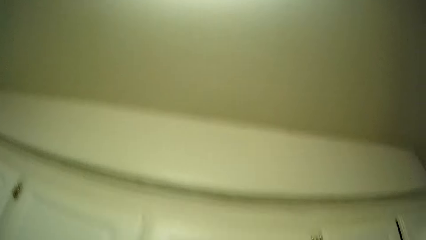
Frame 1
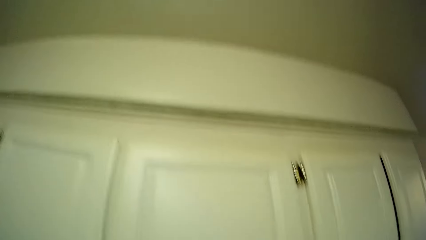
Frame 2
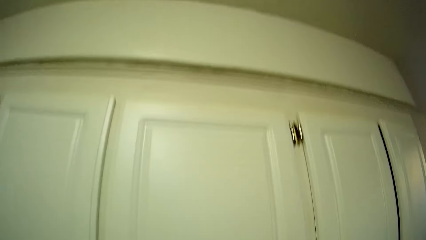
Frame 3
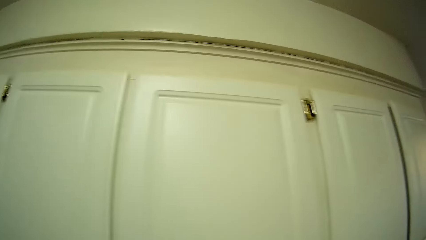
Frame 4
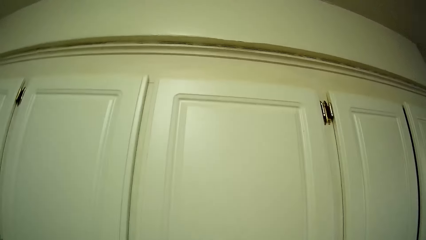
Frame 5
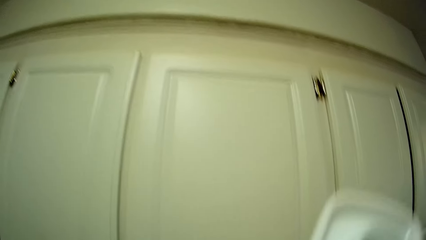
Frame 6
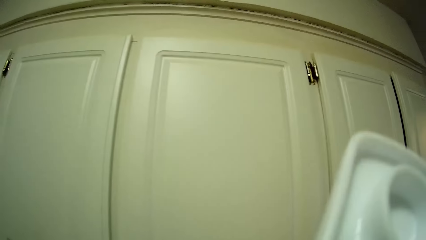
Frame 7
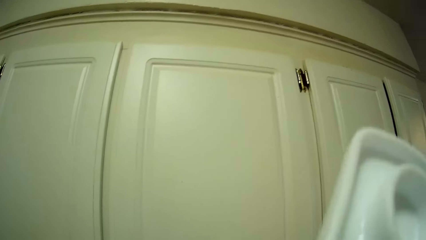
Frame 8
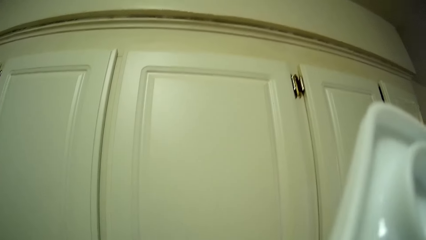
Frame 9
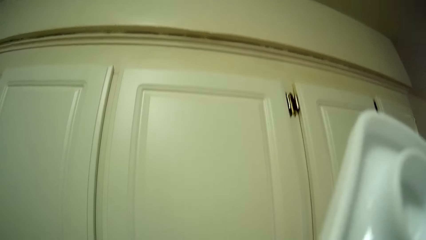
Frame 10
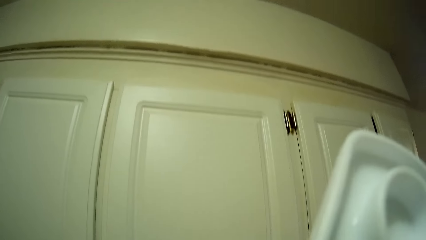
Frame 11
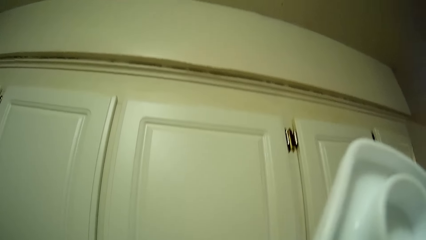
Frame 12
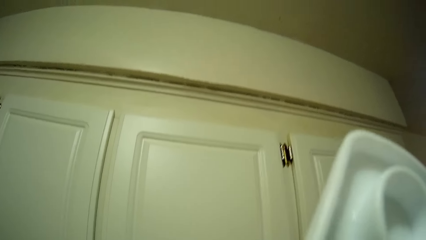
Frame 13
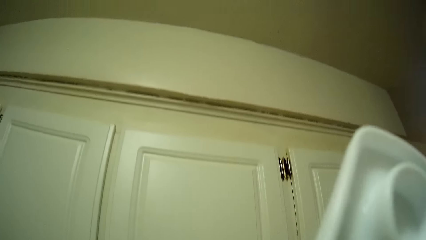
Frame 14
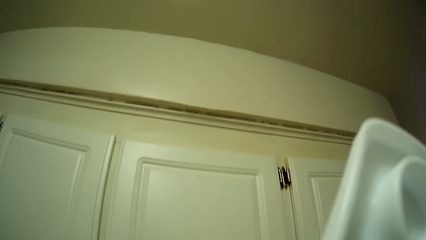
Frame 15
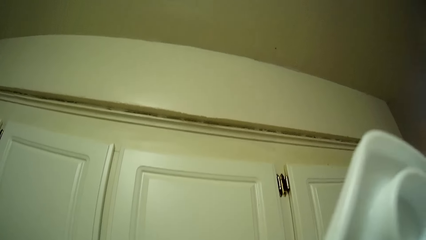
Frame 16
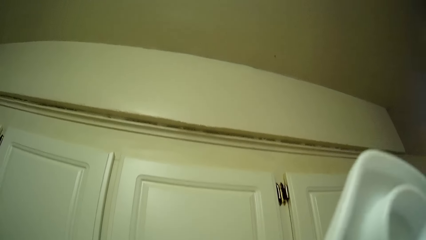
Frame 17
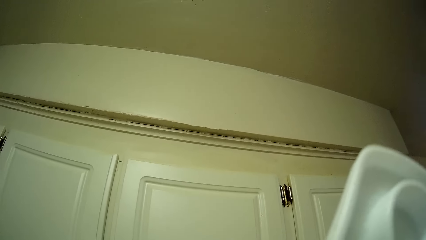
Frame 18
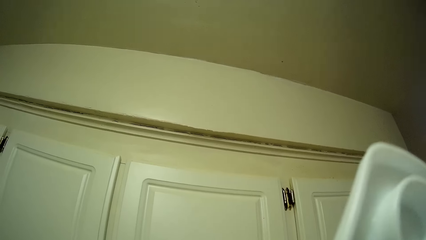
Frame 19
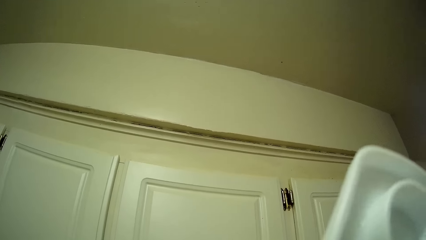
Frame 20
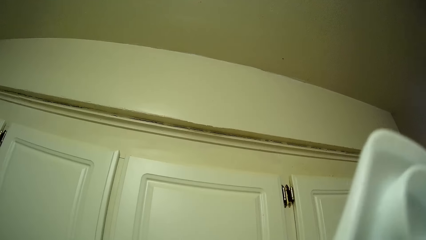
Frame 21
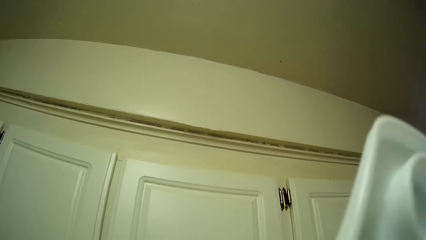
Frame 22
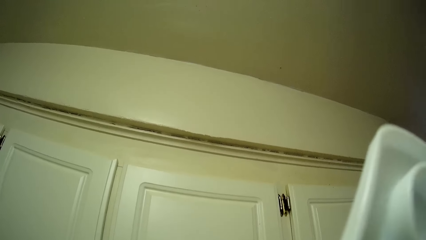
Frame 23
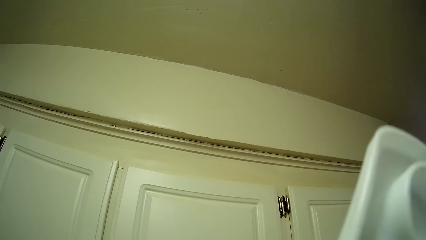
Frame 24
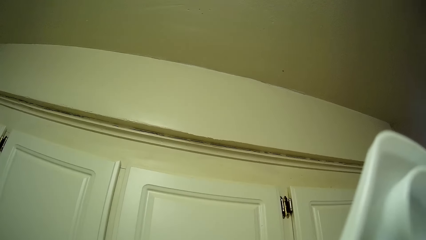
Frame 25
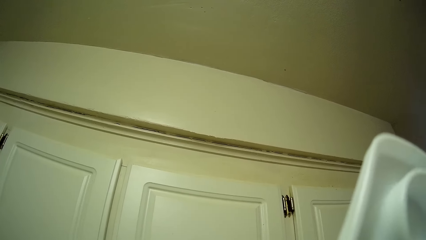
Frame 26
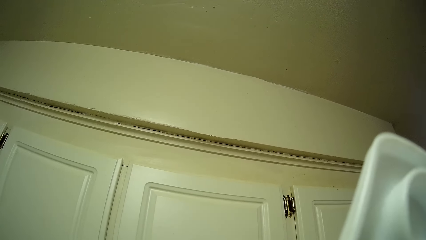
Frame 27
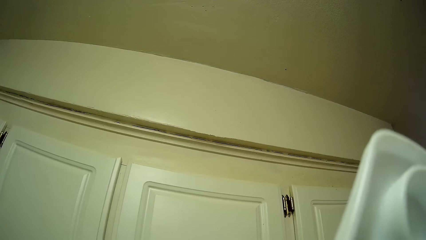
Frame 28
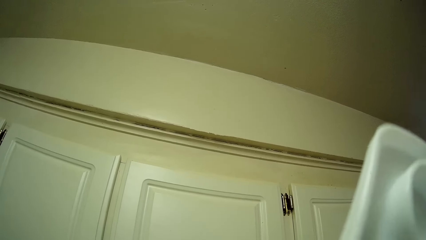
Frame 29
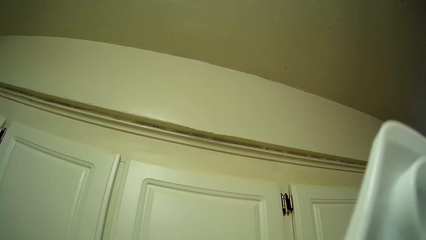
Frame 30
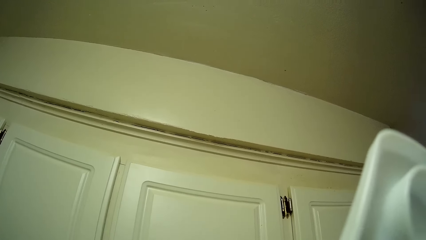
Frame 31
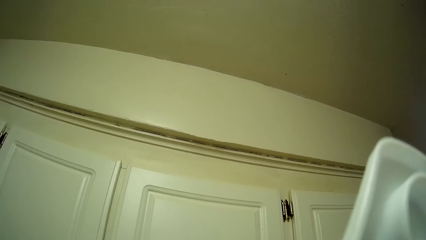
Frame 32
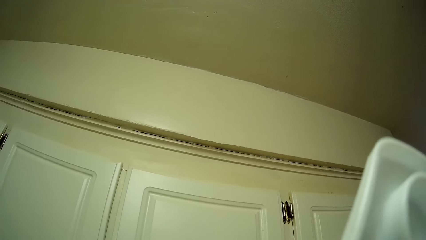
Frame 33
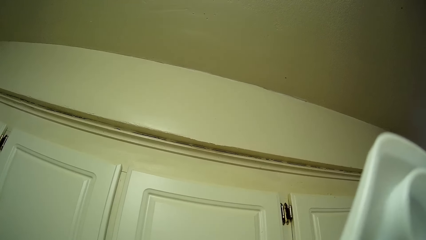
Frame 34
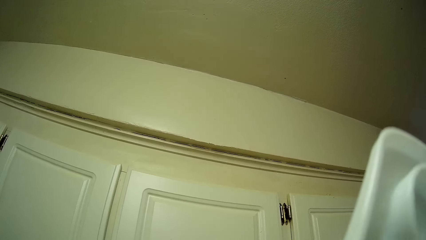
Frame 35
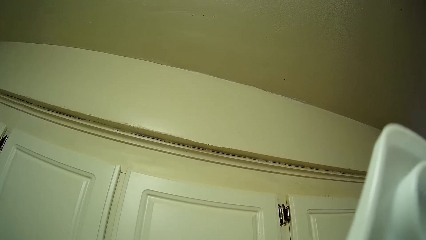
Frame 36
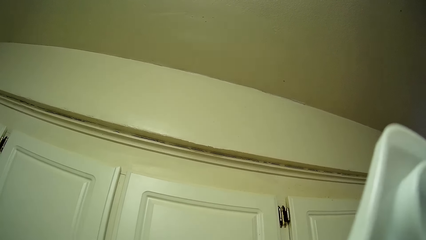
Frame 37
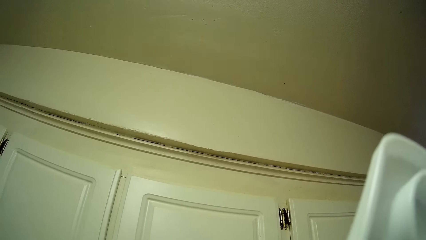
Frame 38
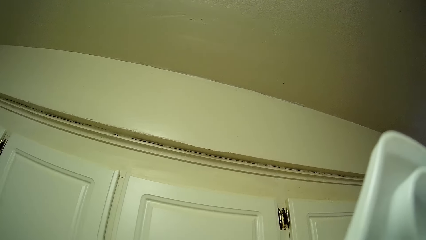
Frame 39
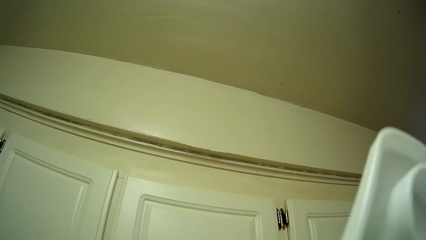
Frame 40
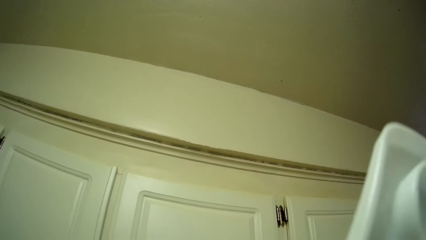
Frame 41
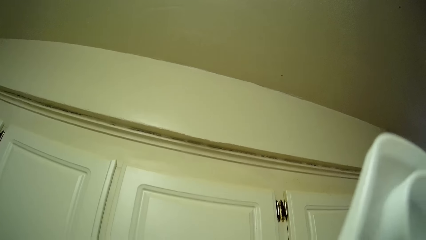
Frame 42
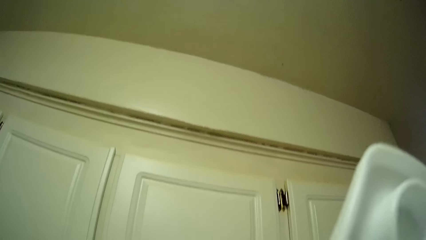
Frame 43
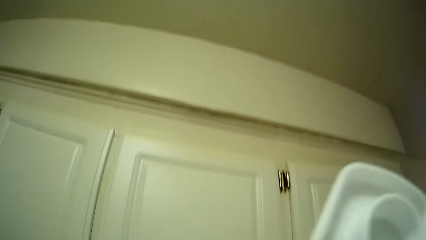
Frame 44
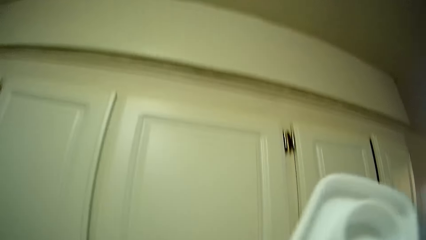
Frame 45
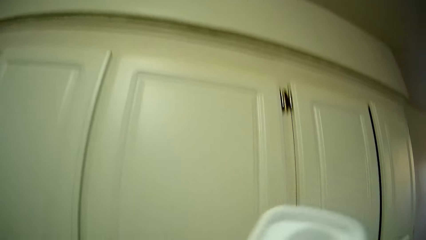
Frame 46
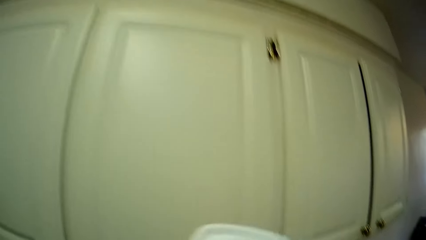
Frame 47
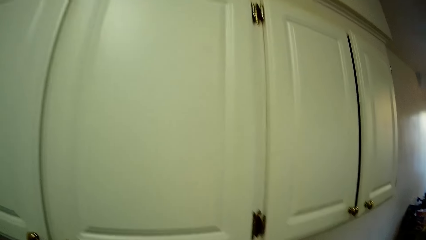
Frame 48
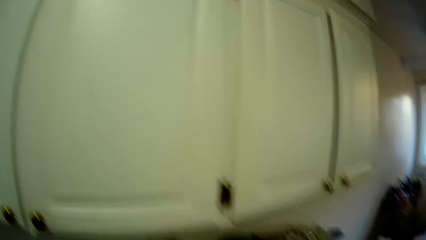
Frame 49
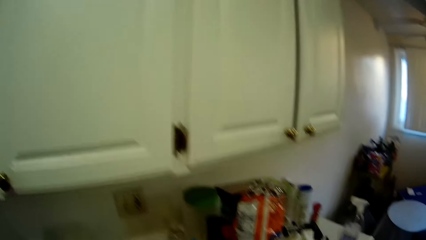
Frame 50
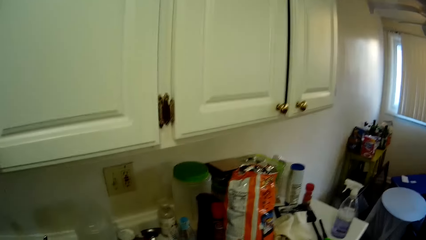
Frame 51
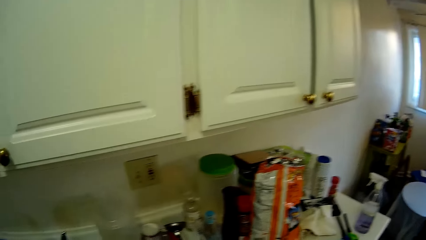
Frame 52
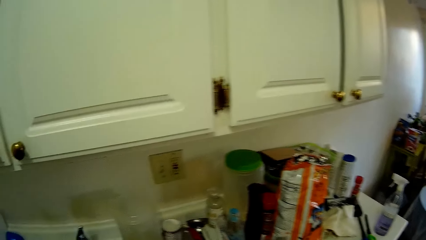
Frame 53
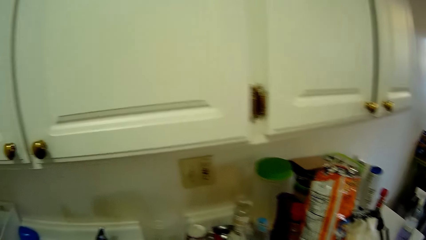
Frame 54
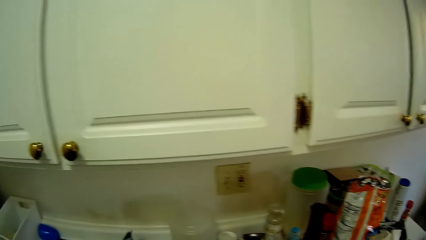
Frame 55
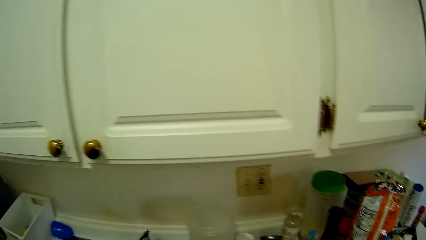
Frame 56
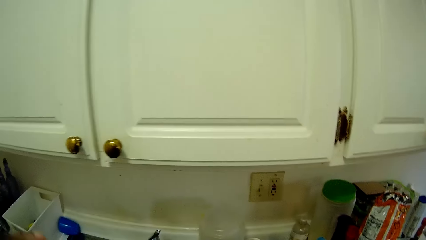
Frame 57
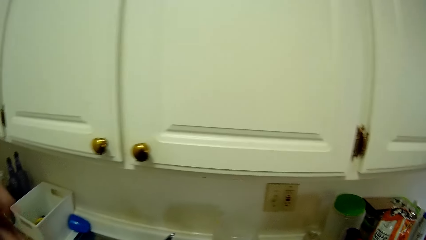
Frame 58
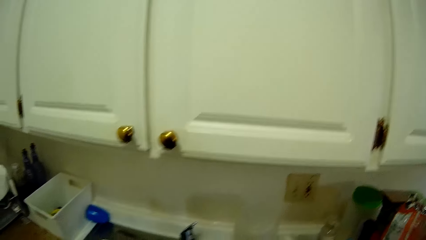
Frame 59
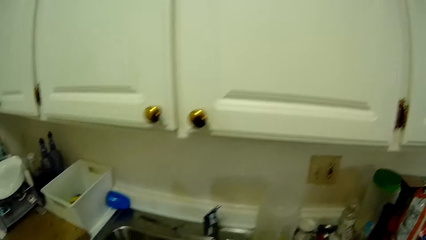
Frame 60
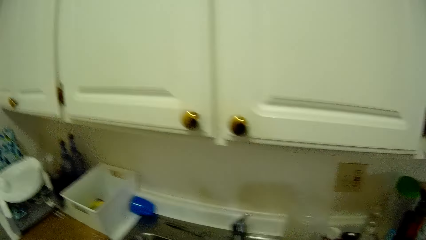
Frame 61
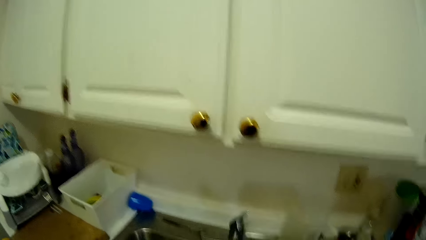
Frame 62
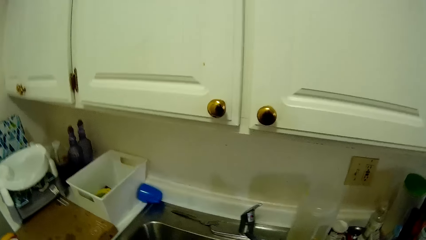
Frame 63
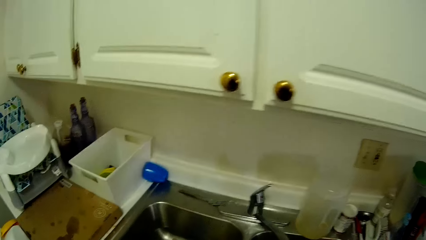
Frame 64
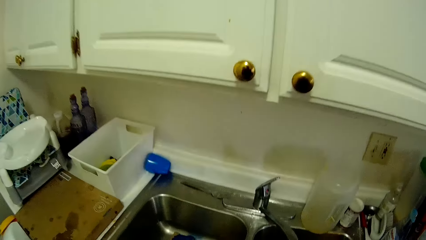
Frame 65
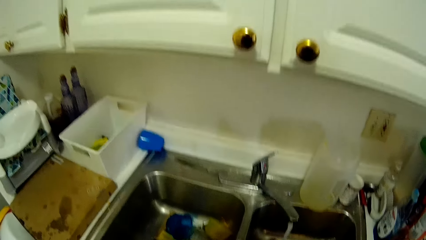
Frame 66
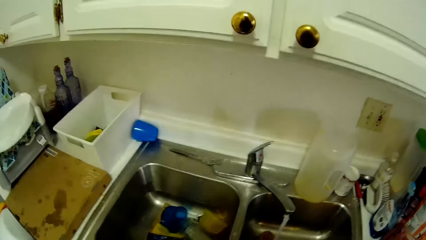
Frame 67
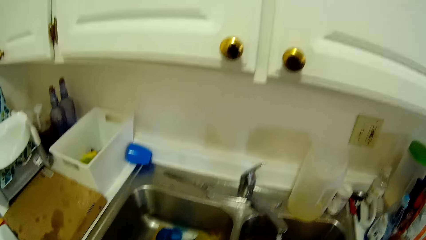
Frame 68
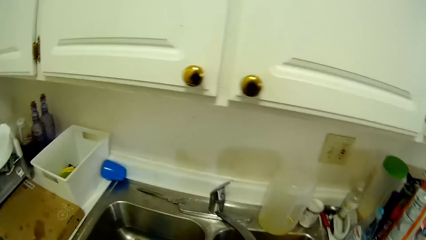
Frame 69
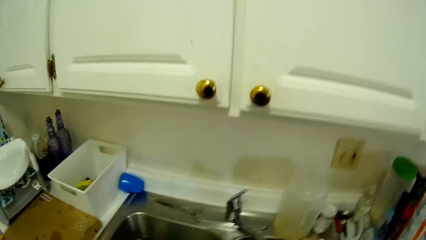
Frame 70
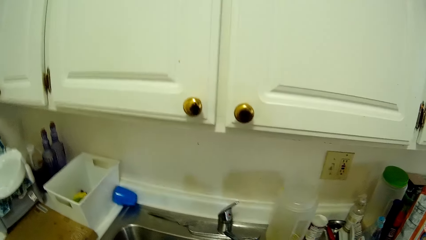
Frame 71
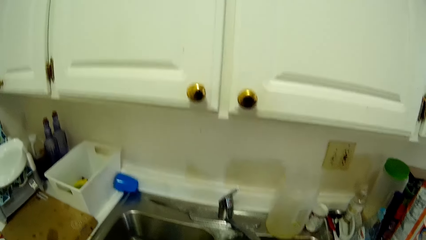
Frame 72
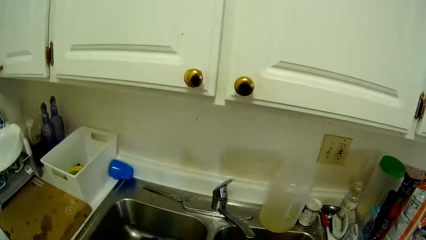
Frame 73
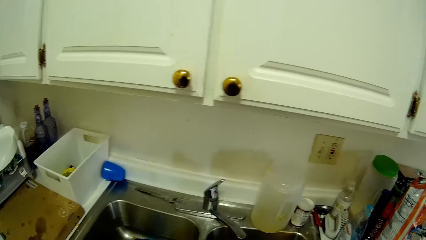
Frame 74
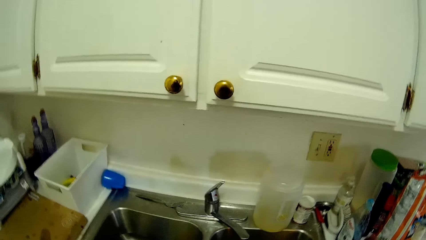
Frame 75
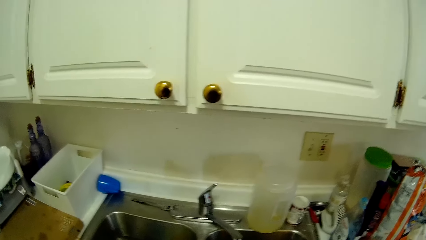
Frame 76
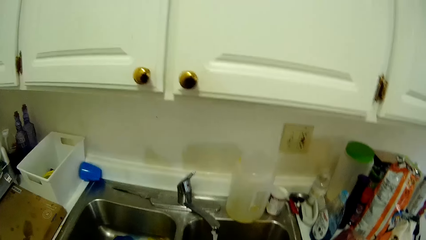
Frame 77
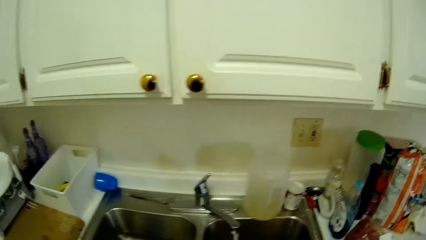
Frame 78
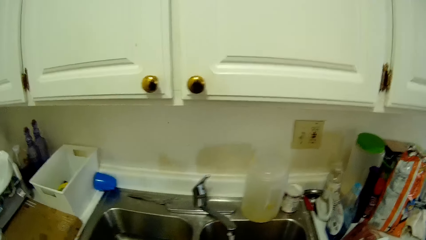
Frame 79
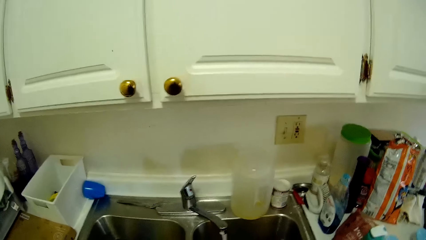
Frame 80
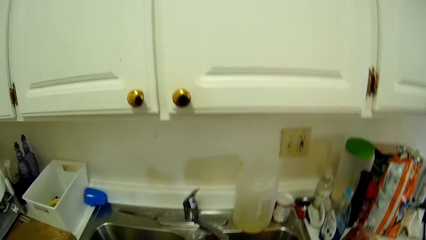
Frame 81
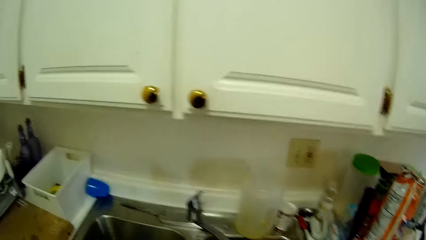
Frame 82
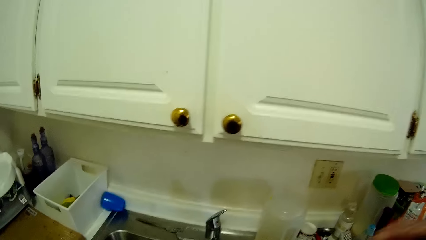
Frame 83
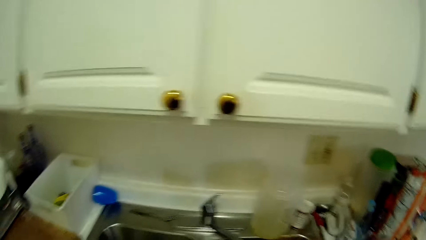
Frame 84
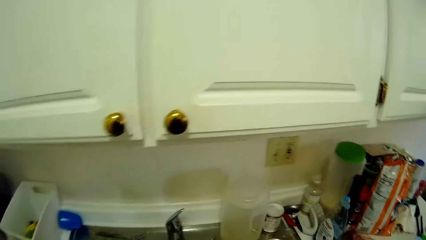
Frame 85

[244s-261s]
The camera wearer moves something.
